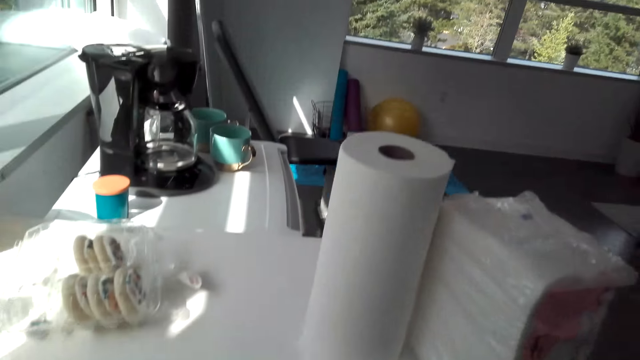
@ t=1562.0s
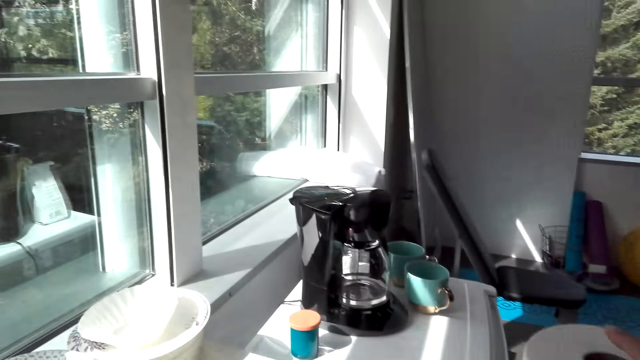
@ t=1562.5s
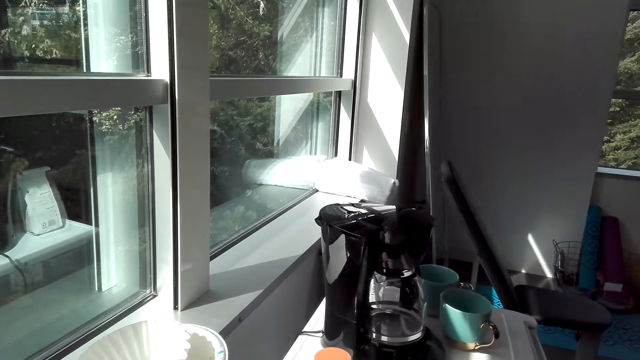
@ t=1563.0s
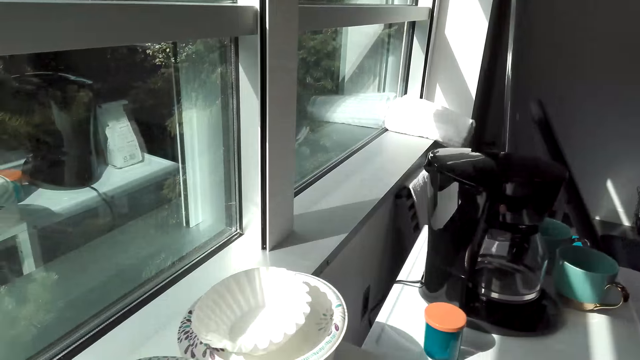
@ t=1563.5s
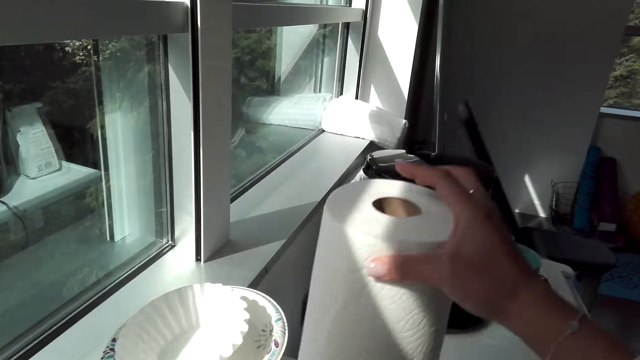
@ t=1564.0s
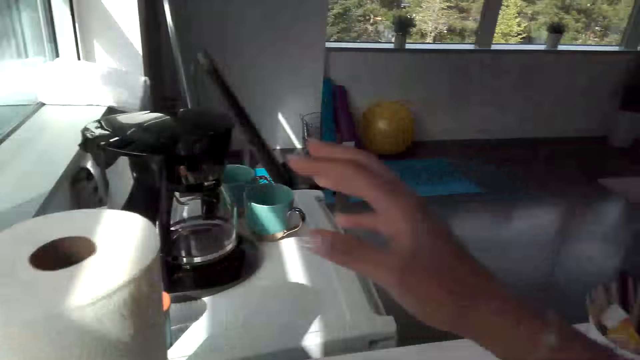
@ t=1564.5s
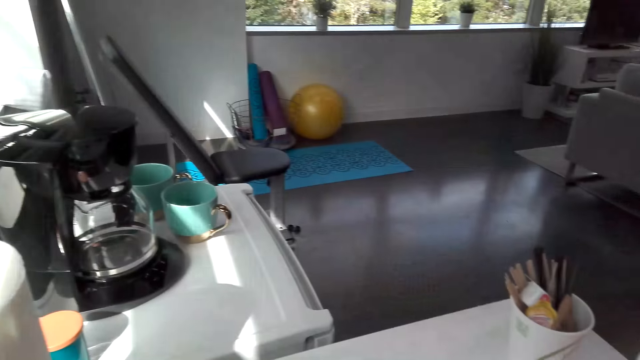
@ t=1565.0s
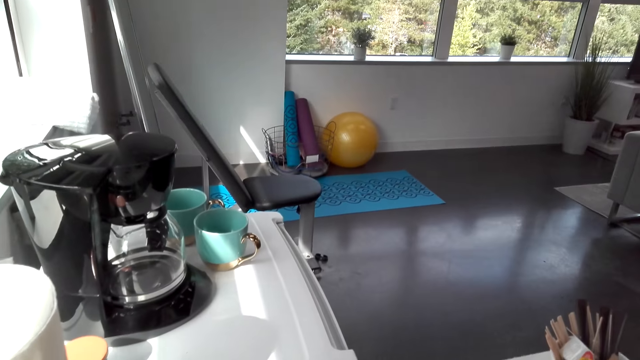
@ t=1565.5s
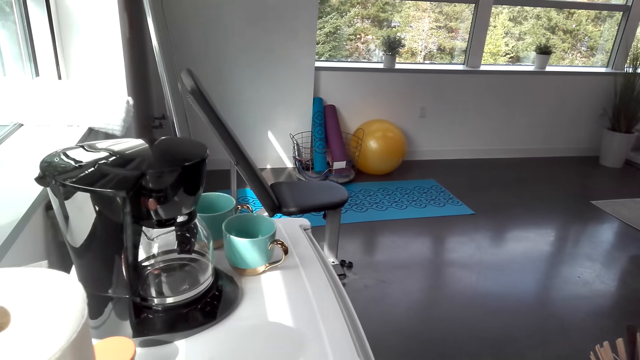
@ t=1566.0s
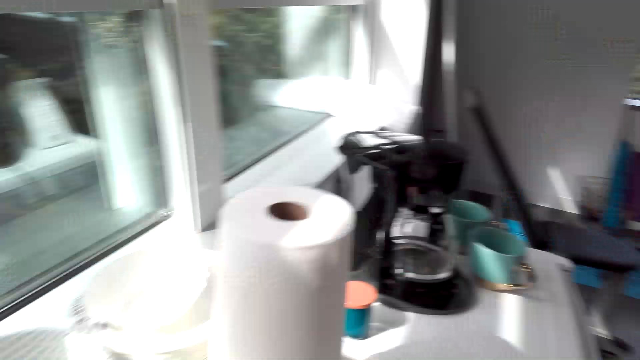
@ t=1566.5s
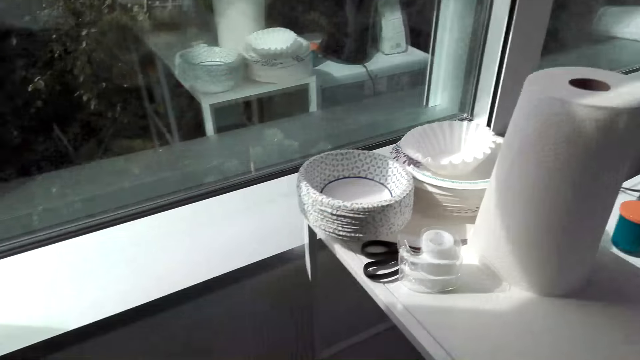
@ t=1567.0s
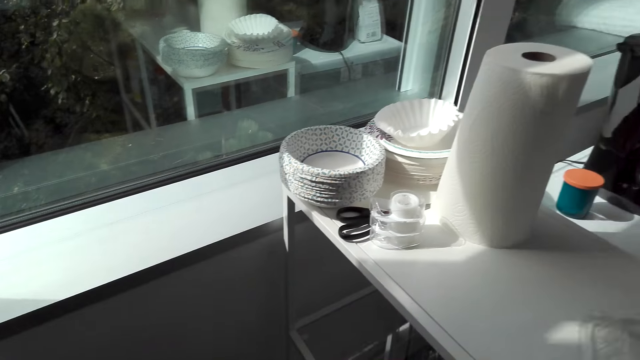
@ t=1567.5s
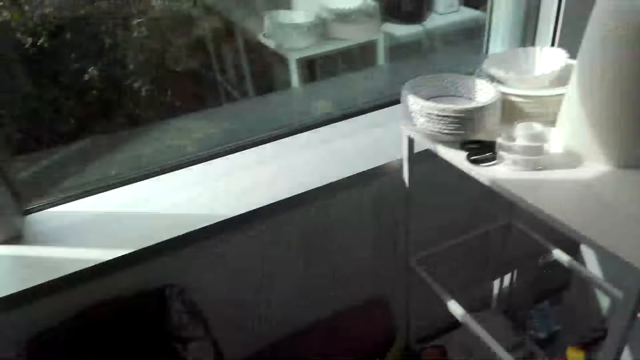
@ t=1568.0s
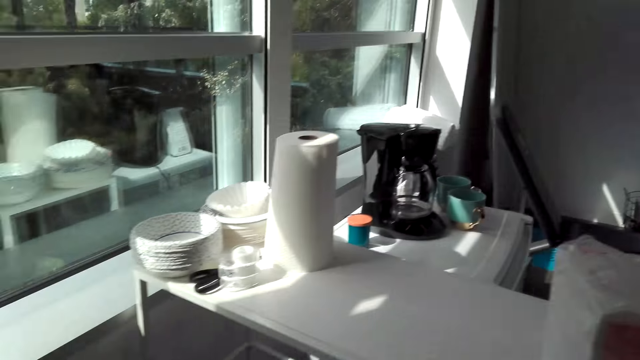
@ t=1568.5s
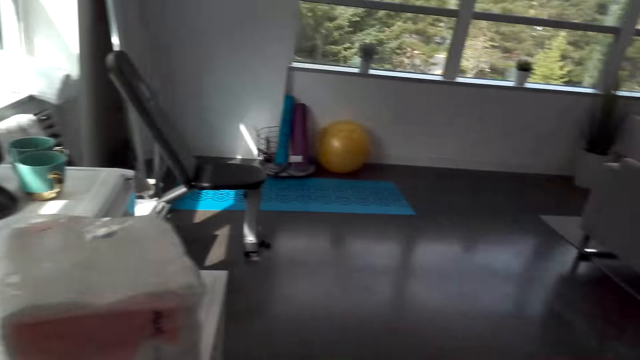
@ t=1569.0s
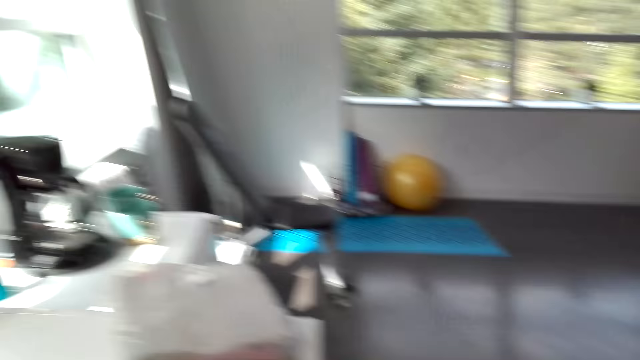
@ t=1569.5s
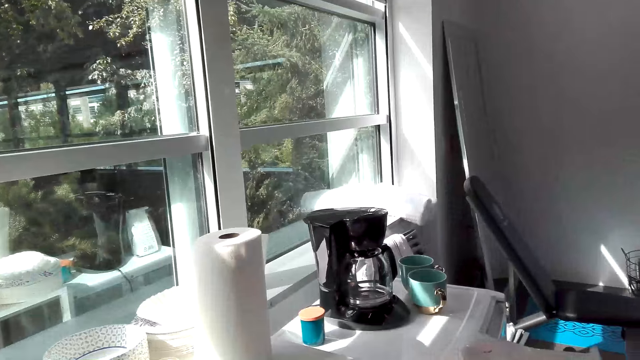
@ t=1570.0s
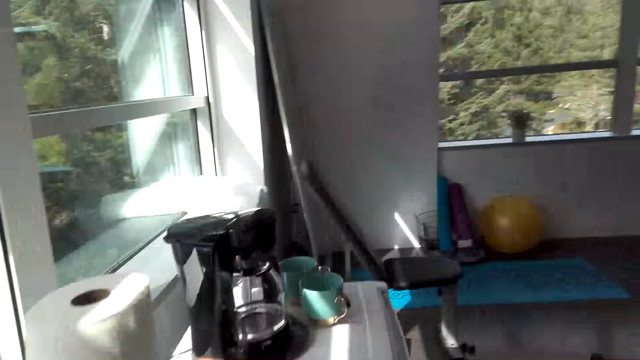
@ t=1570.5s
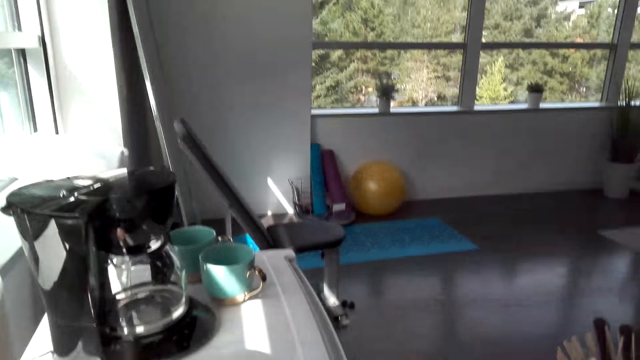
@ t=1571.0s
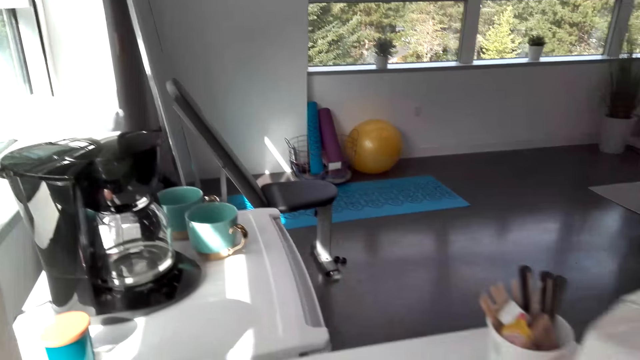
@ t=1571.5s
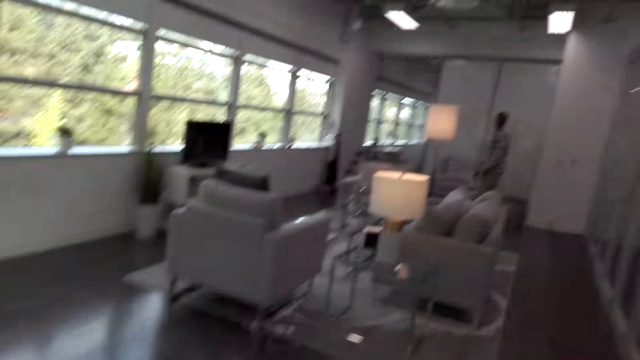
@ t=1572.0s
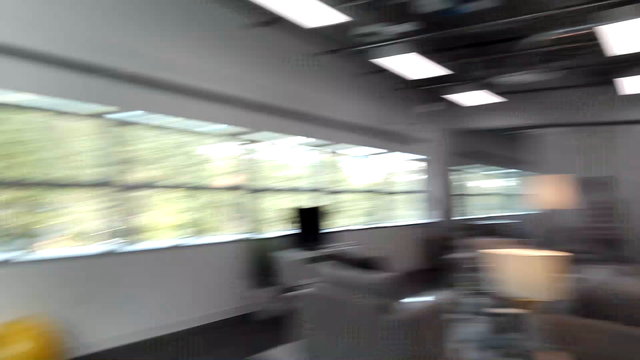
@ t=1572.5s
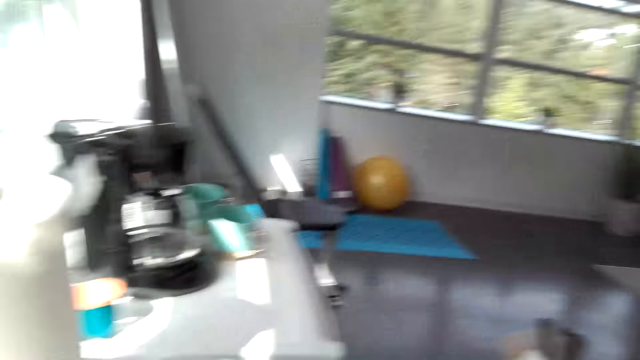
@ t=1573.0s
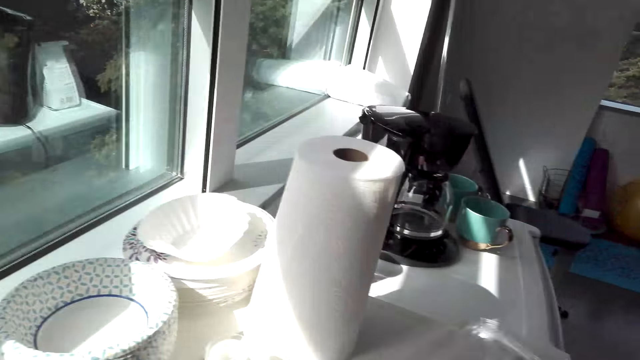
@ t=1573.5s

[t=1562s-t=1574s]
The camera wearer looks around the house. They move a kitchen paper towel. They put the tissue on the table. They converse with a man. They converse with the man again.

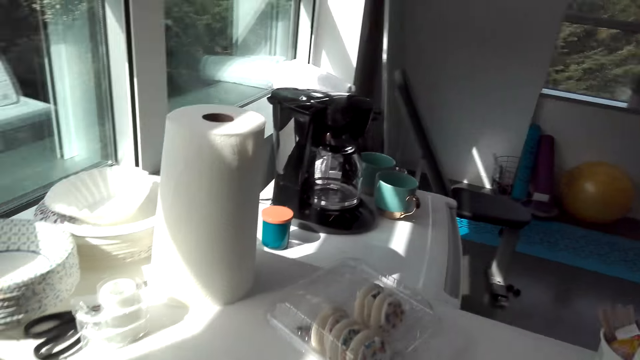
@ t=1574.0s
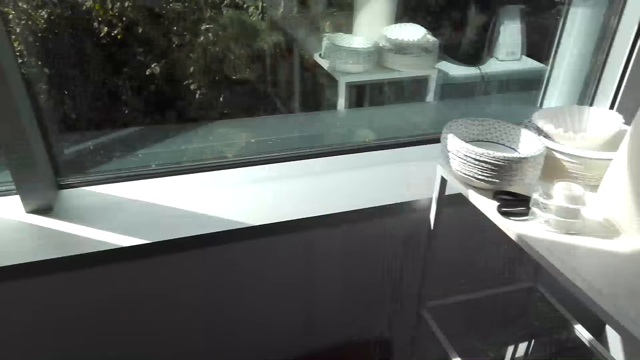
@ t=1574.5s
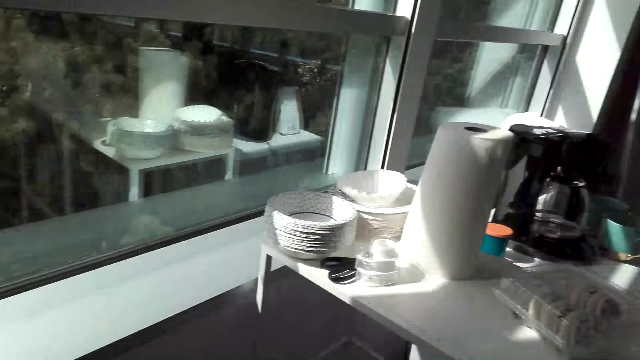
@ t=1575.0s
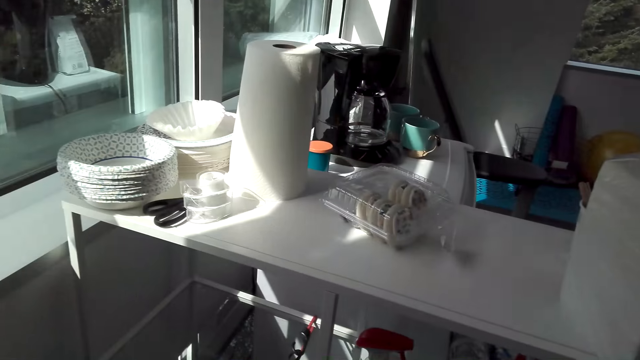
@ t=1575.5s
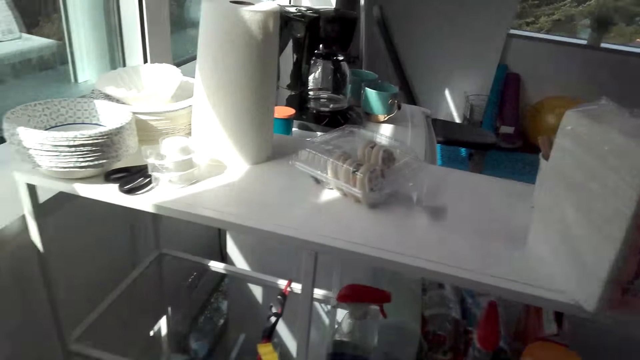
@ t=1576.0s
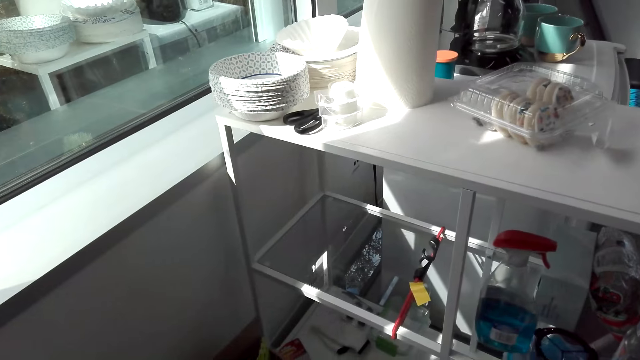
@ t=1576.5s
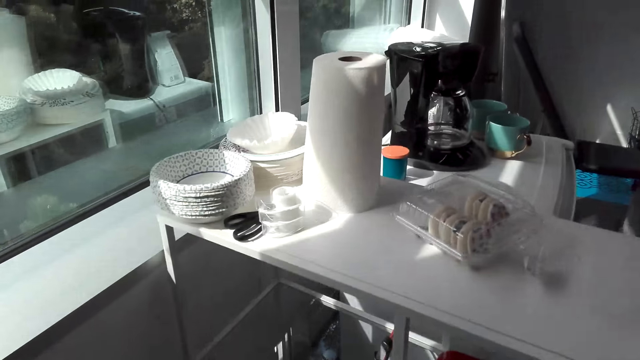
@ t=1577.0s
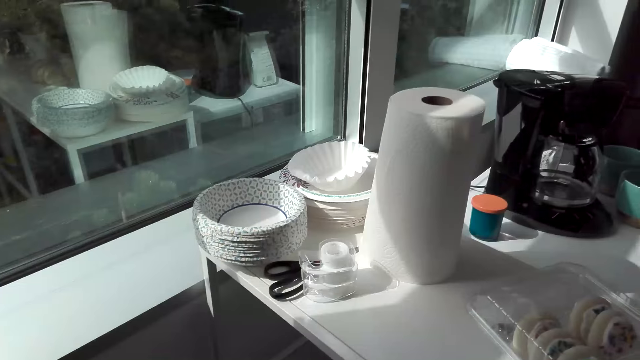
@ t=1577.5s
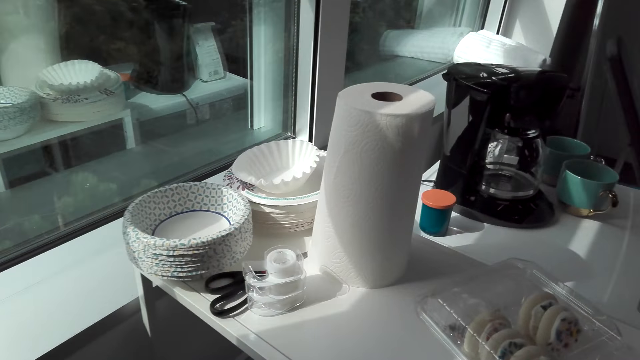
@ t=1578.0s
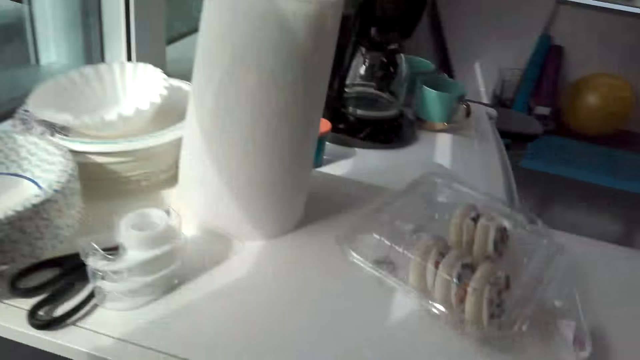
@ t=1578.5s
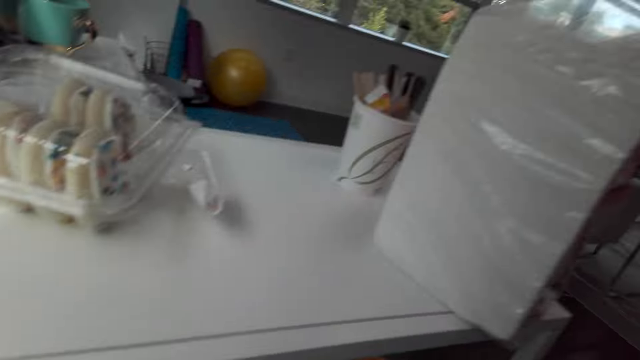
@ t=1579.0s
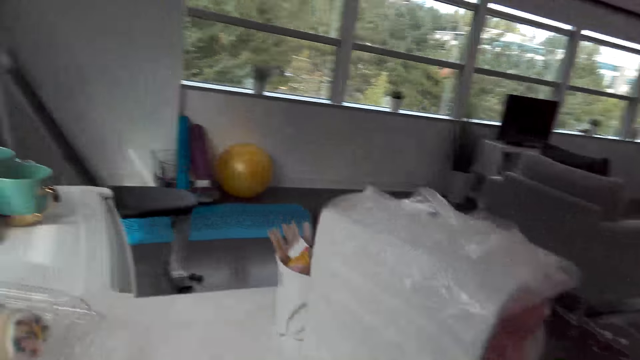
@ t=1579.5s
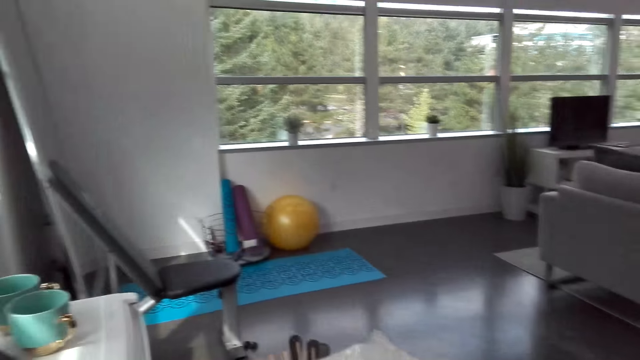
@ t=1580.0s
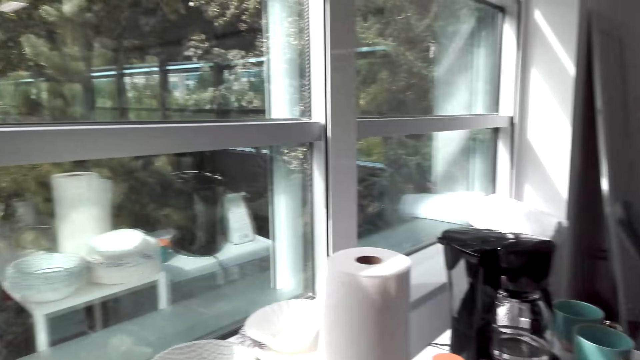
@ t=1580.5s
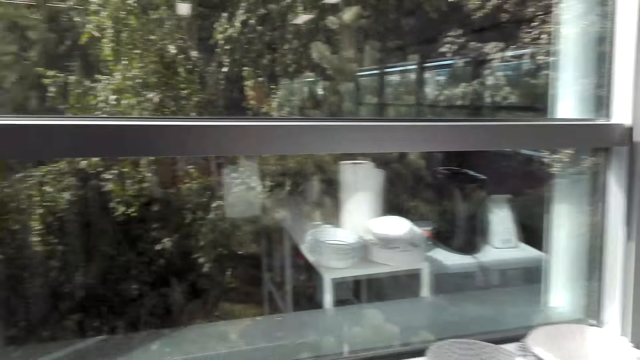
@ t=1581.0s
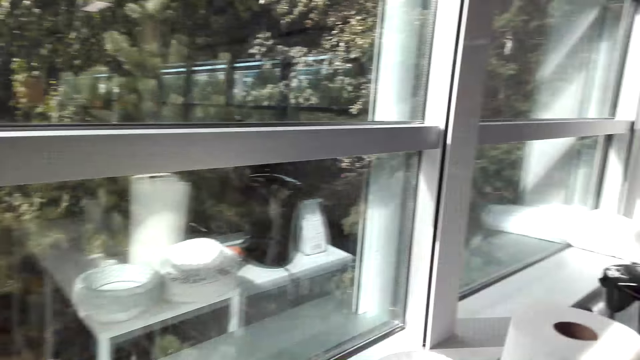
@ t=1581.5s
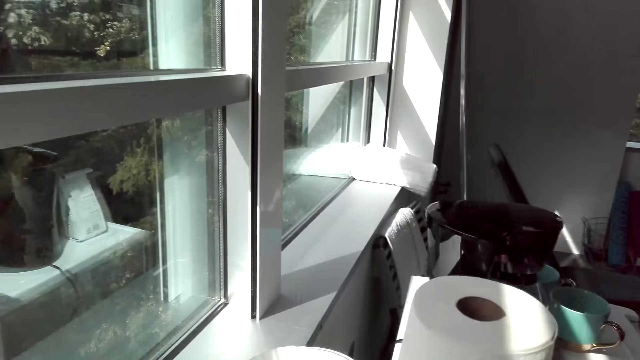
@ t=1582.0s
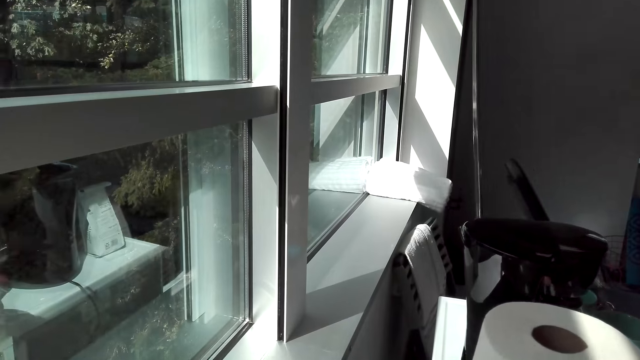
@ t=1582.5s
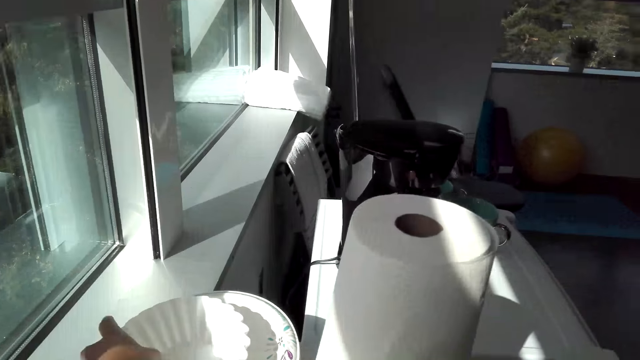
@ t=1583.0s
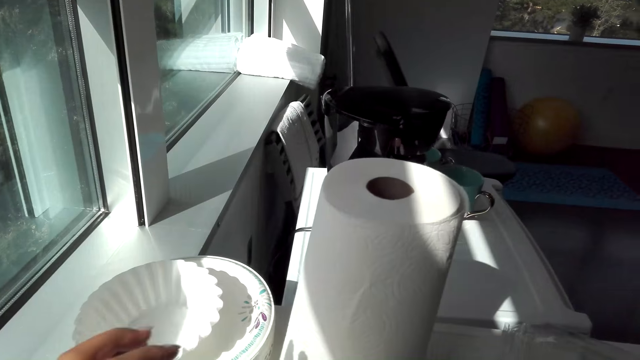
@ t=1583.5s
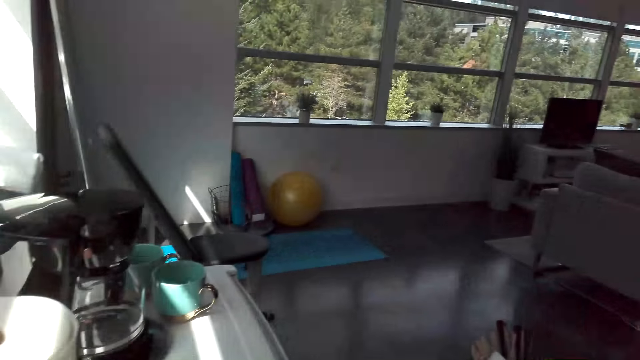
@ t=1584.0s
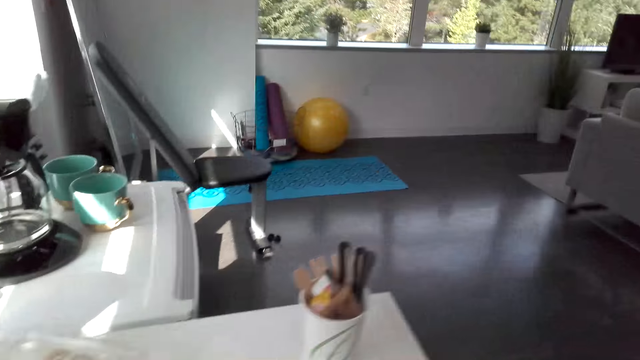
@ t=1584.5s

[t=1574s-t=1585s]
The camera wearer puts the food on the table. They converse with a man. They pick something. They move serviettes. They look outside through the window.
